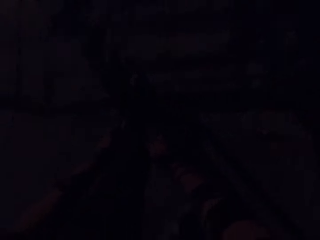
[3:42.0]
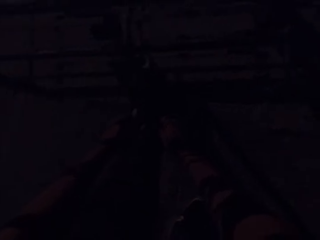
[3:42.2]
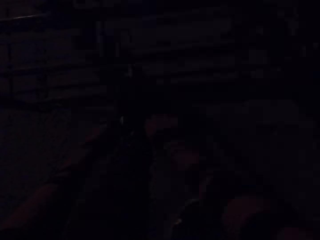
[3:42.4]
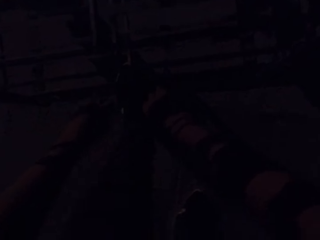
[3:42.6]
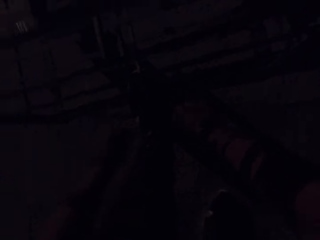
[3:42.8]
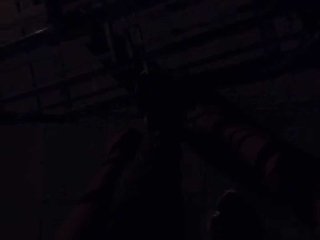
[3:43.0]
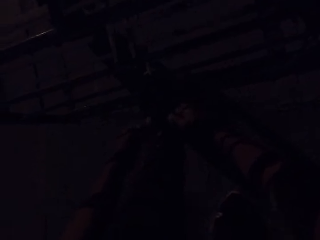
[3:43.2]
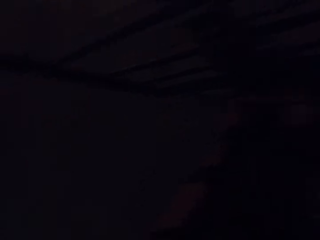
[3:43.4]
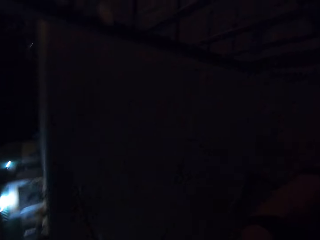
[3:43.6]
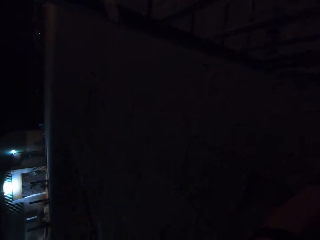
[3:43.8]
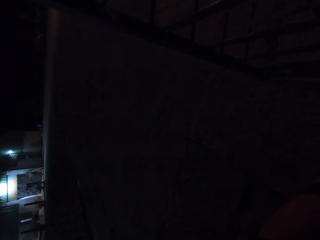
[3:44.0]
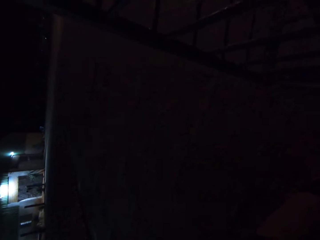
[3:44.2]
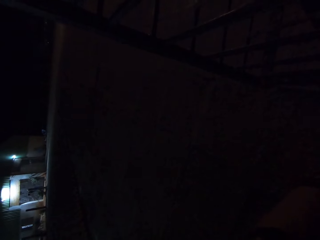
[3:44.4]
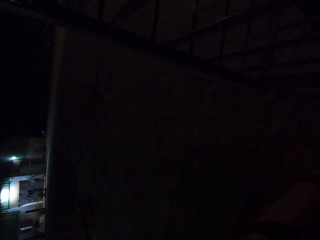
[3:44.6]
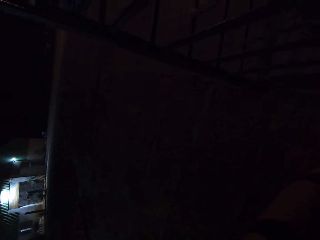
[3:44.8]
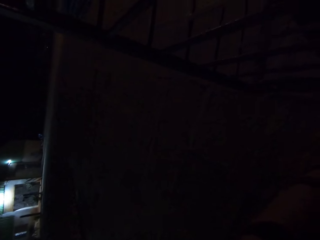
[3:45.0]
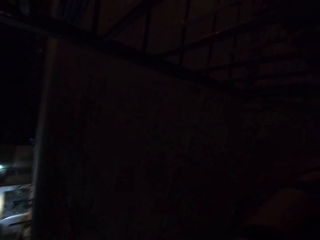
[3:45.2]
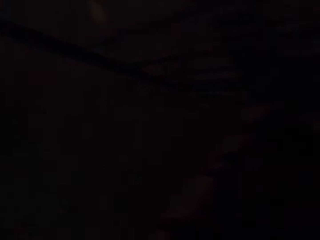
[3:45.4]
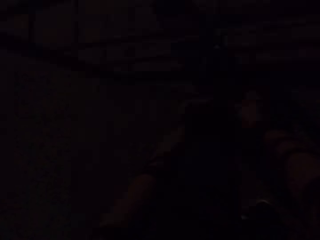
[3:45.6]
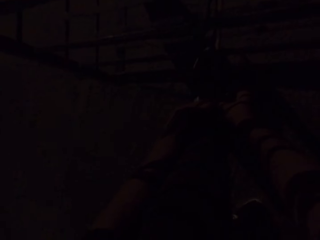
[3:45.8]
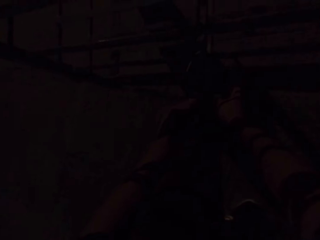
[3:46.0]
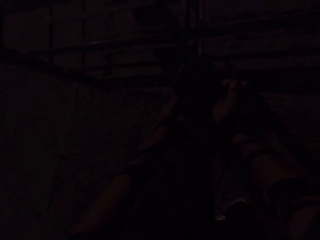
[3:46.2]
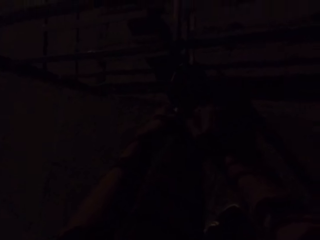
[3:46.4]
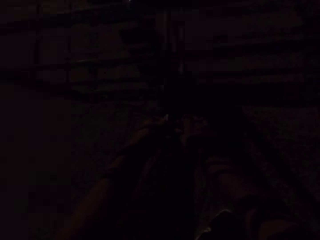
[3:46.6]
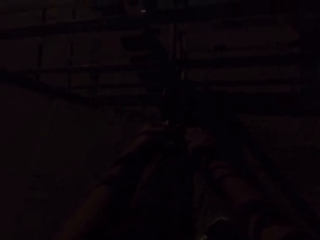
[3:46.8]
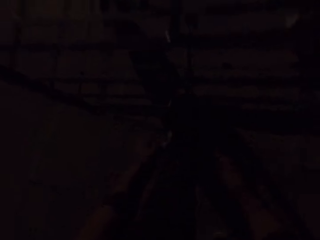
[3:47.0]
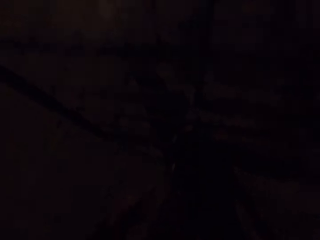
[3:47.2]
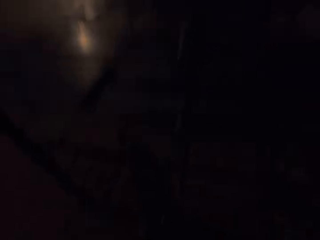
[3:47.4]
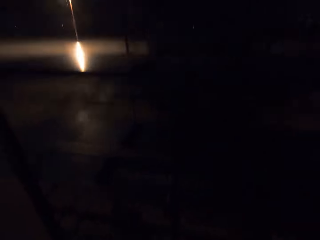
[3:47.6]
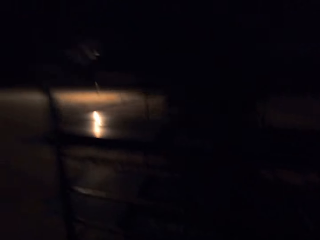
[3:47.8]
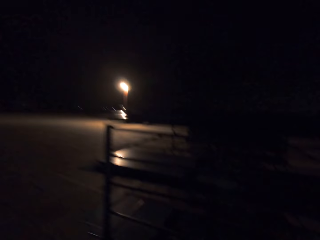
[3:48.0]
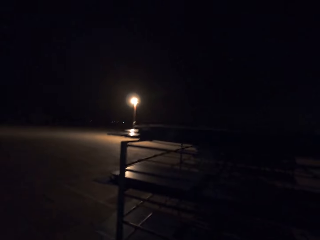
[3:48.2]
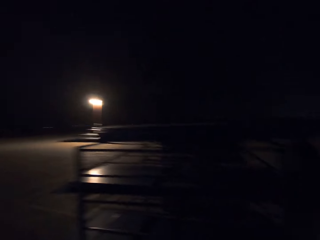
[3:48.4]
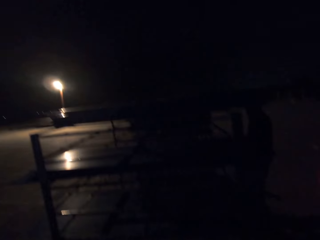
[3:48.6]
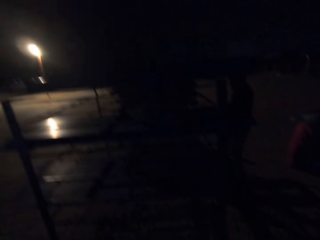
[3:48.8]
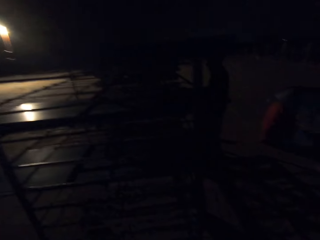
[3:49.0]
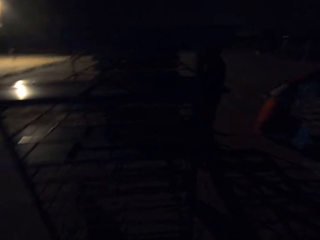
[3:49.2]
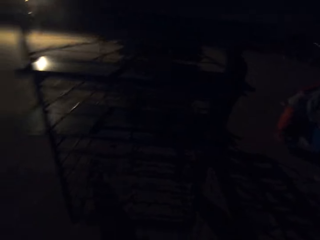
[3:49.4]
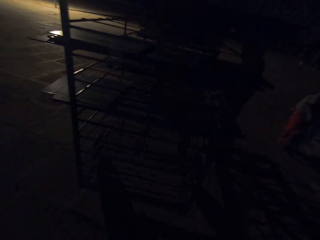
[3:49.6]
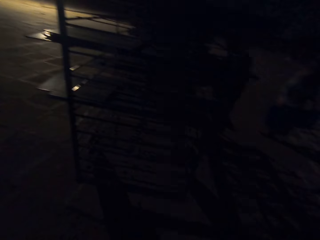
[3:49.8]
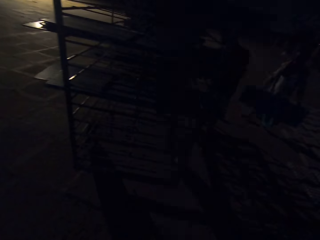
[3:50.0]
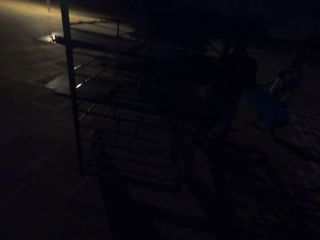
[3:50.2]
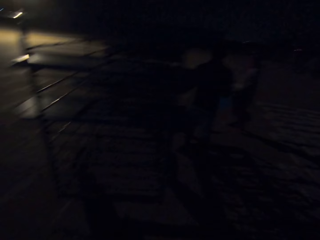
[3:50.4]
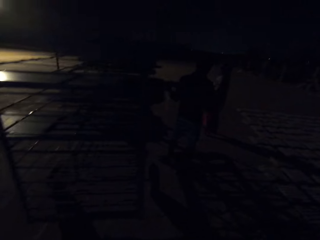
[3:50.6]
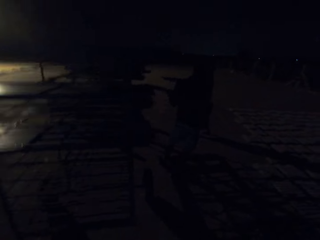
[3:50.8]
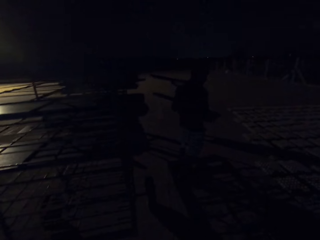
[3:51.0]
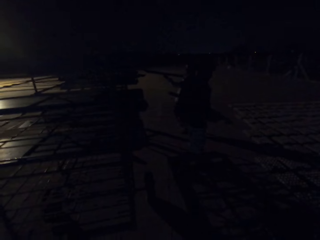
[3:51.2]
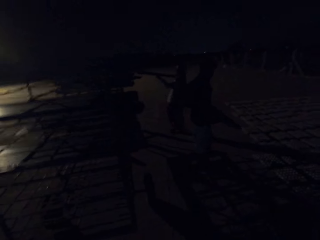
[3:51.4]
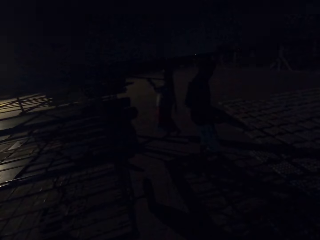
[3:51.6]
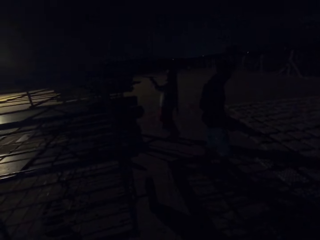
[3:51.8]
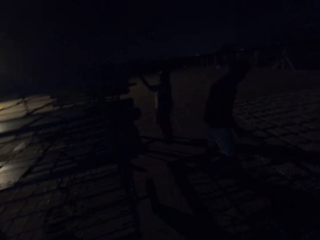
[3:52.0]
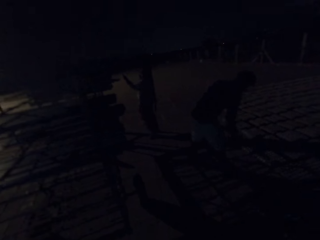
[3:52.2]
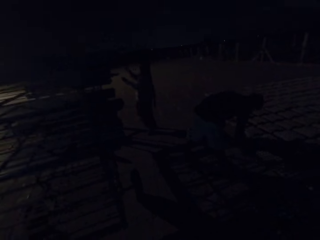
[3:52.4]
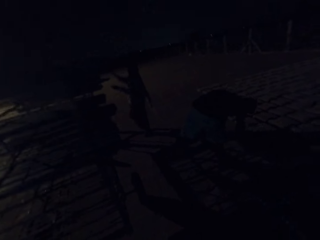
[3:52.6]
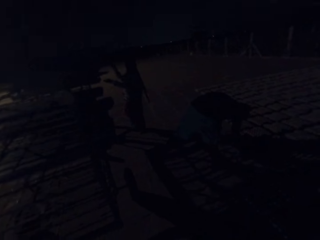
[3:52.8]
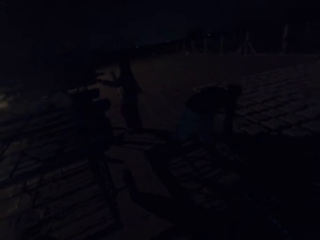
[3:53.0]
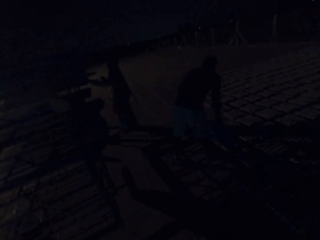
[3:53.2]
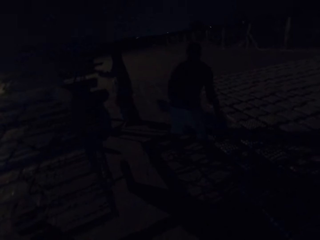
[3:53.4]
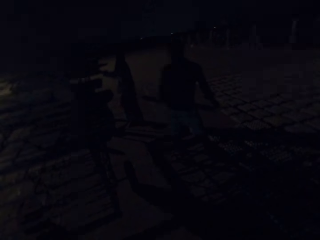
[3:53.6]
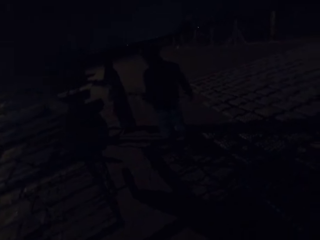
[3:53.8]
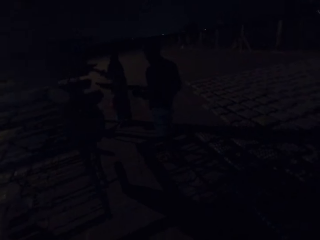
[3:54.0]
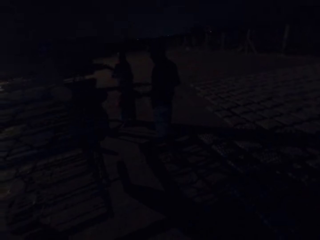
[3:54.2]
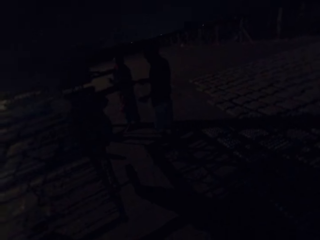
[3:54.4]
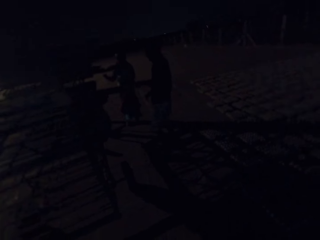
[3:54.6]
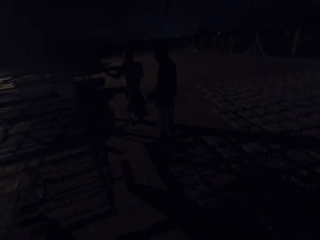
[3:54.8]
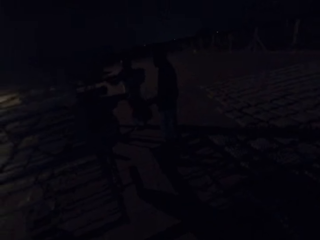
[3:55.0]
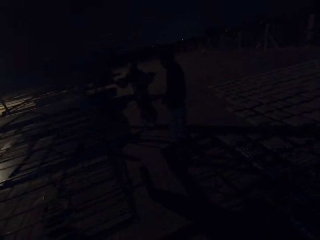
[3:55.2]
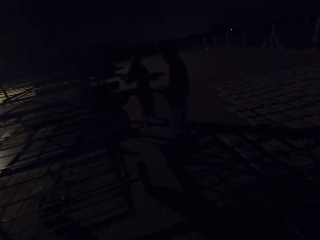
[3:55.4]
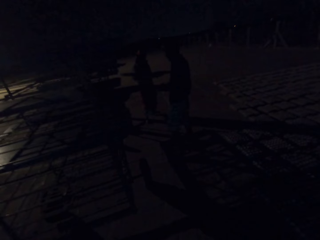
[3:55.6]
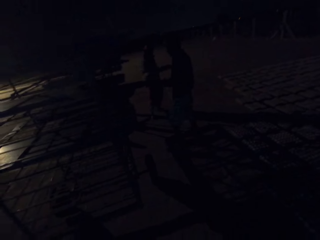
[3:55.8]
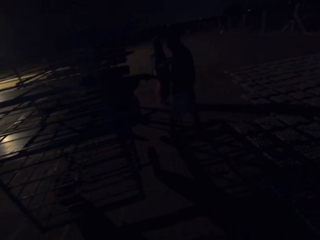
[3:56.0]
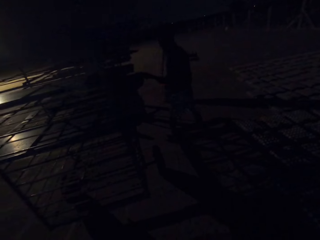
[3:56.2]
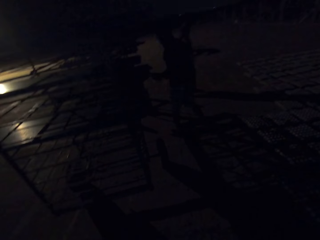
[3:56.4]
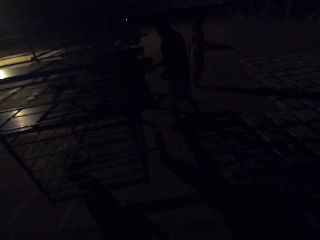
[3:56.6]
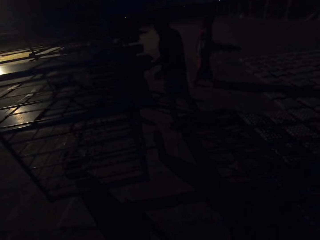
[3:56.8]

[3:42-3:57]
The man converses with the camera wearer. The woman lays egg crates on the ground with the tray in her hands. The man carries a tray from the shelf with his hands. The woman places the tray in her hands on the shelf. The man lays egg crates on the ground with the tray in his hands. The woman drags a tray from the shelf with her left hand. The man places the tray in his hands on the shelf. The woman carries the tray from the shelf with her hands.

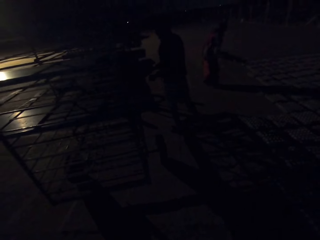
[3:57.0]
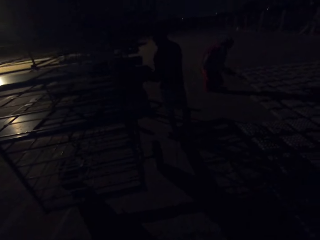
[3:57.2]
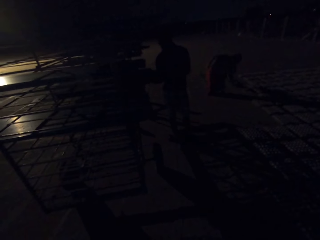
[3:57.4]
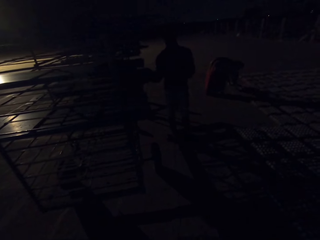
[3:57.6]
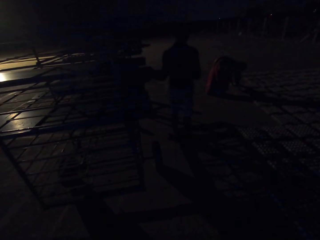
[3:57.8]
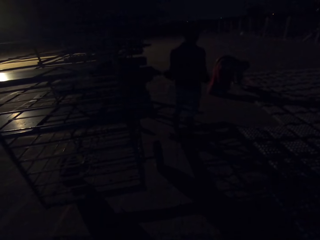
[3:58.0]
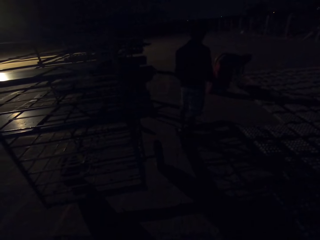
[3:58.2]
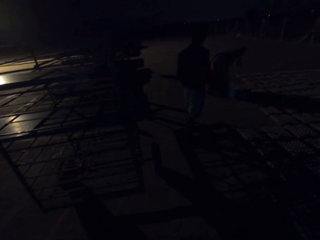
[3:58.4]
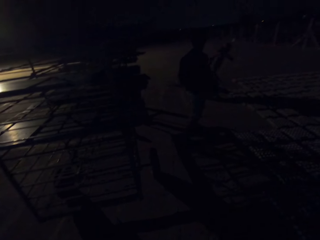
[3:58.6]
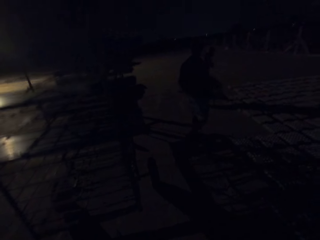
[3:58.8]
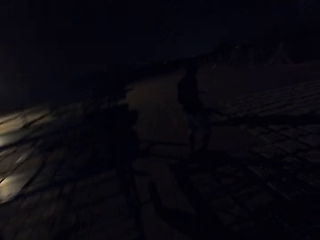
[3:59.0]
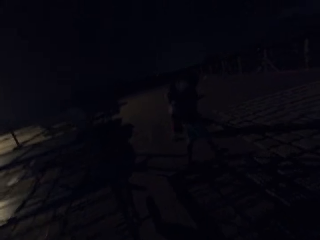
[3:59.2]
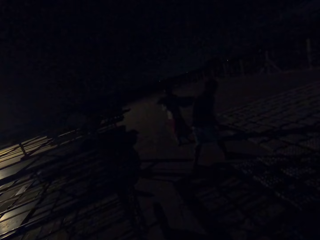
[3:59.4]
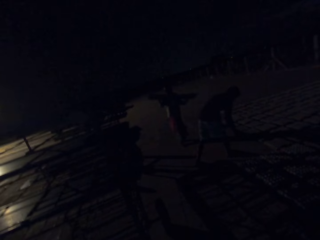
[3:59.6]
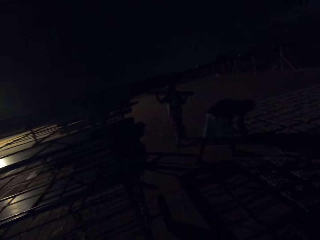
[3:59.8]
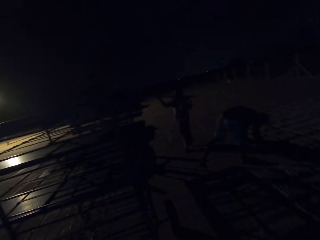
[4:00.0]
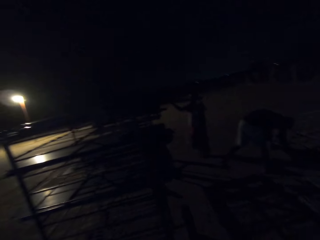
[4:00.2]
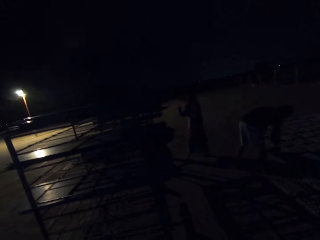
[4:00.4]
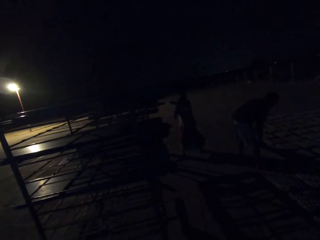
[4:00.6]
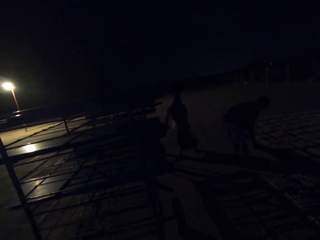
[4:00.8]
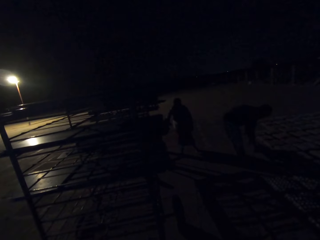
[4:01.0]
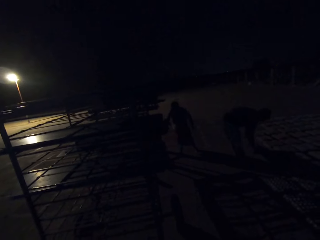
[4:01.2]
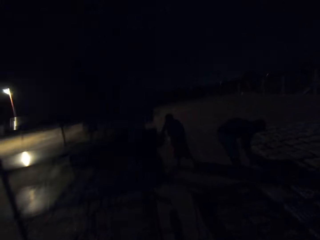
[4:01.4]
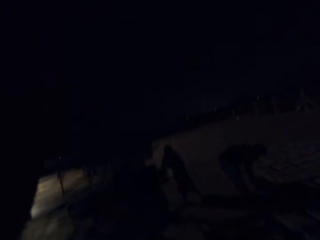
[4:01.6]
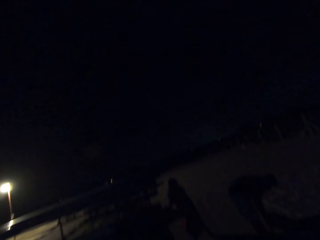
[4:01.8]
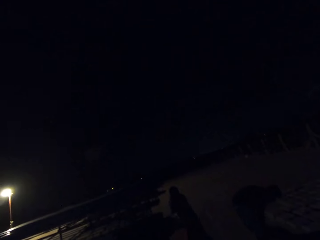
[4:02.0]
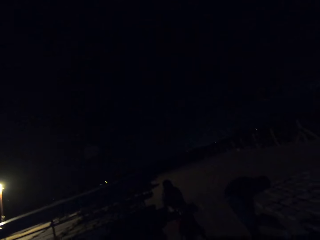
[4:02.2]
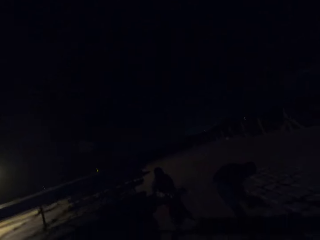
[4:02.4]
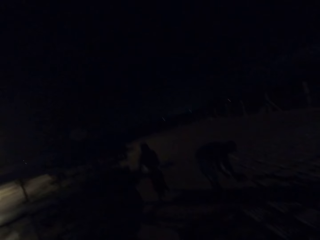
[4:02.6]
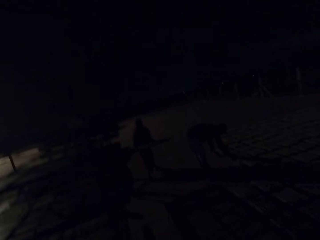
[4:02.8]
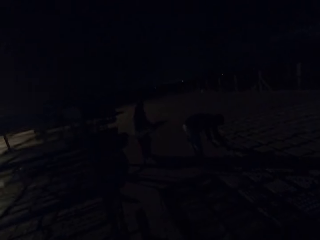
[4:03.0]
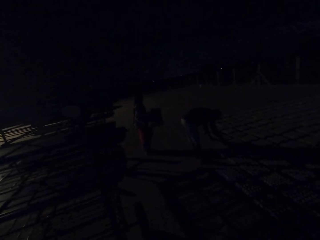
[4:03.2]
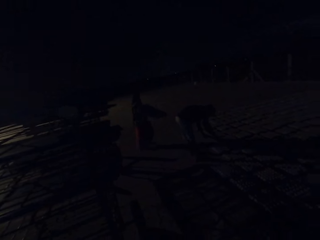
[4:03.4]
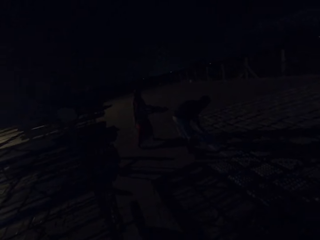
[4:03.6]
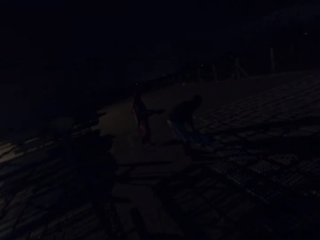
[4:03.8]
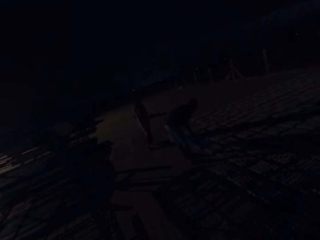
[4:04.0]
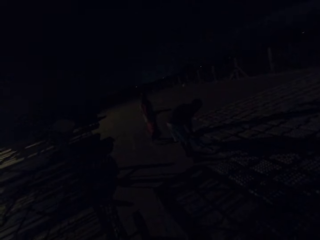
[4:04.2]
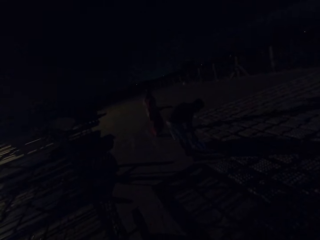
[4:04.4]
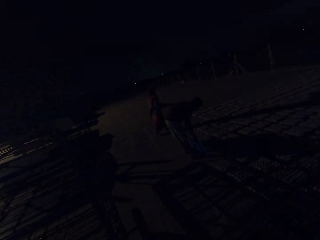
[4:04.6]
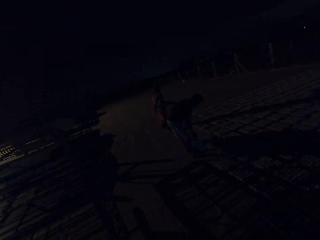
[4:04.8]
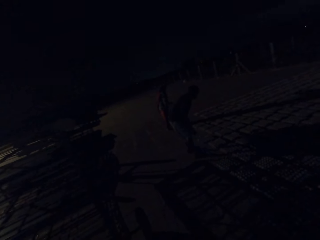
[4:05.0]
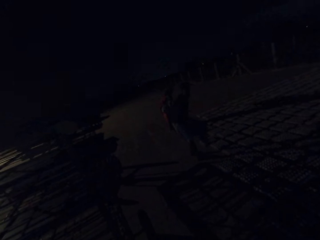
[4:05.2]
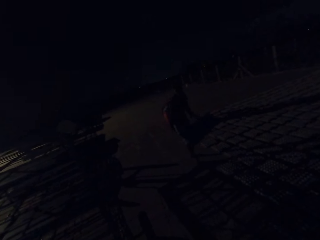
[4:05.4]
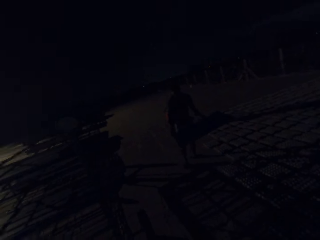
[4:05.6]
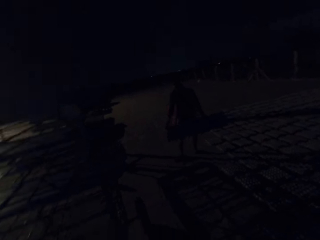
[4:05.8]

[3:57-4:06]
The man carries a tray from the shelf with his hands. The woman lays egg crates on the ground with the tray in her hands. The woman places the tray in her hands on the shelf. The man lays egg crates on the ground with the tray in his hands. The woman drags a tray from the shelf with her right hand. The woman carries the tray from the shelf with her hands.
